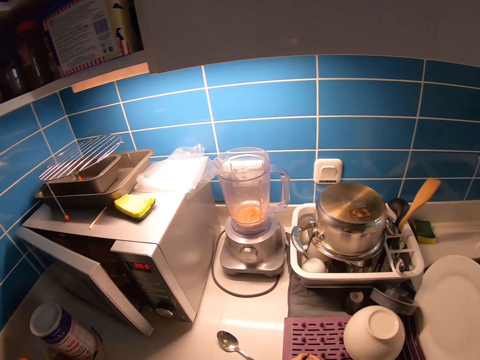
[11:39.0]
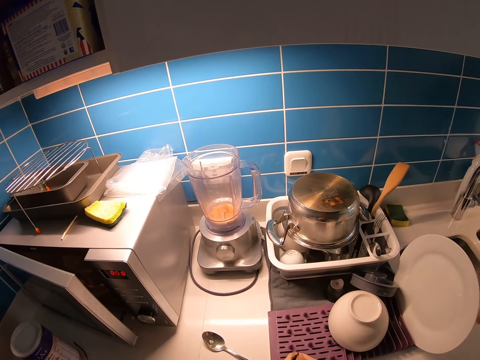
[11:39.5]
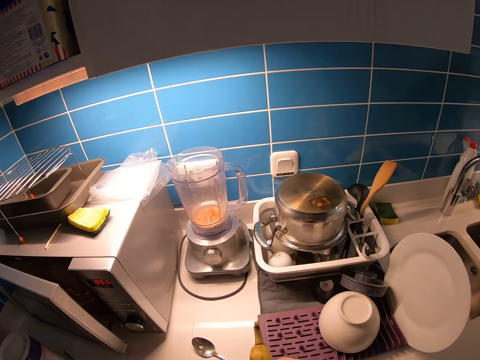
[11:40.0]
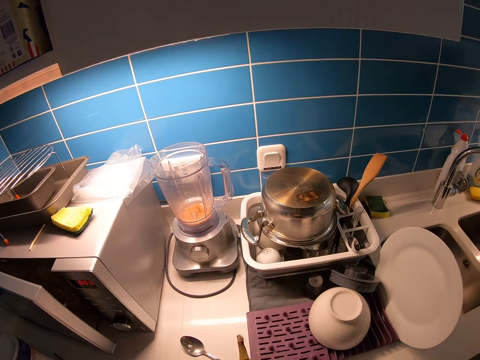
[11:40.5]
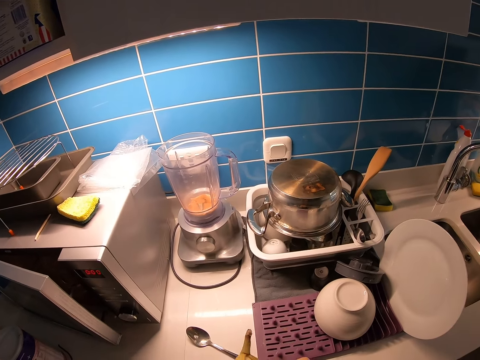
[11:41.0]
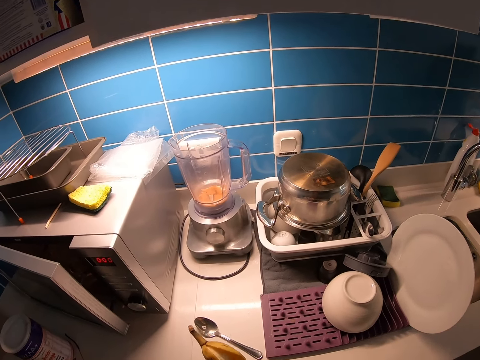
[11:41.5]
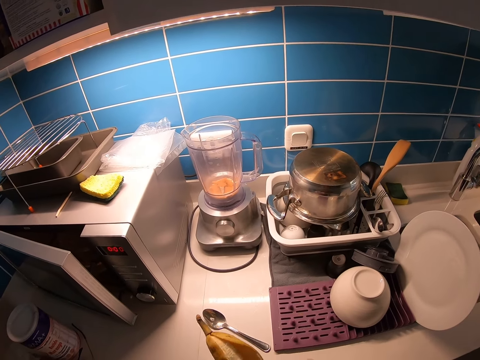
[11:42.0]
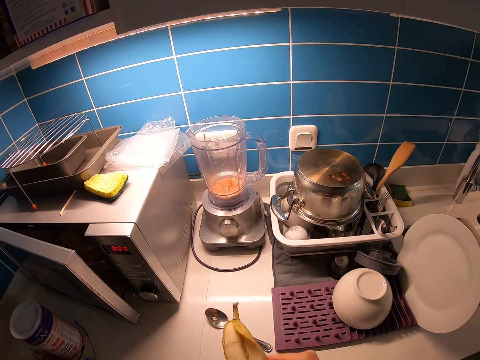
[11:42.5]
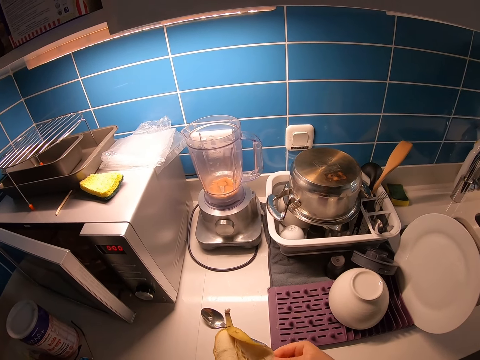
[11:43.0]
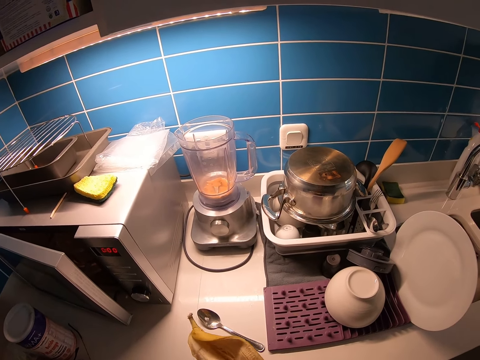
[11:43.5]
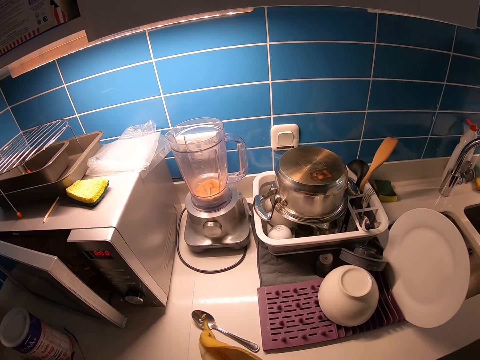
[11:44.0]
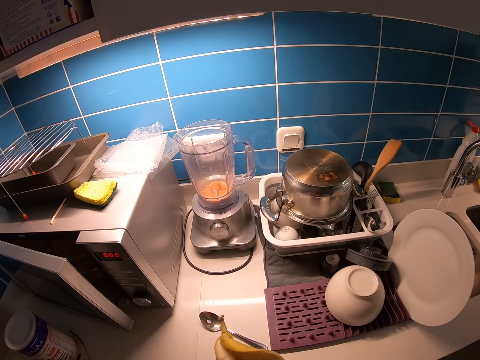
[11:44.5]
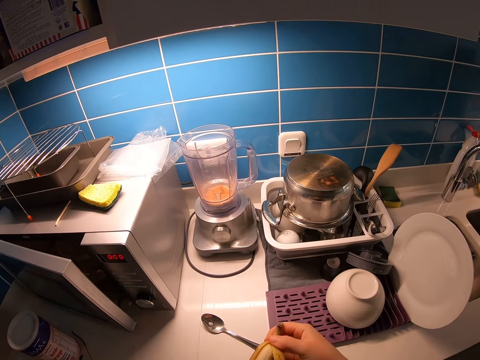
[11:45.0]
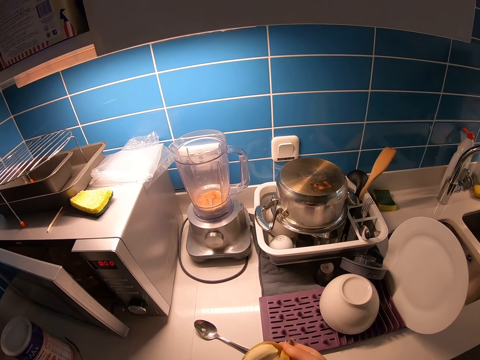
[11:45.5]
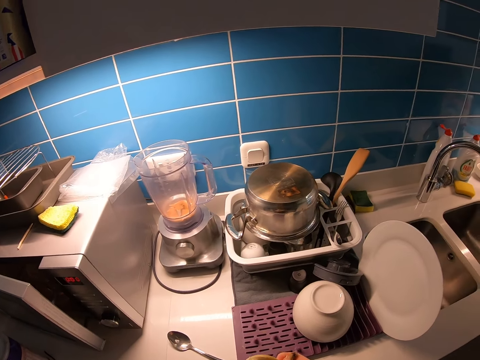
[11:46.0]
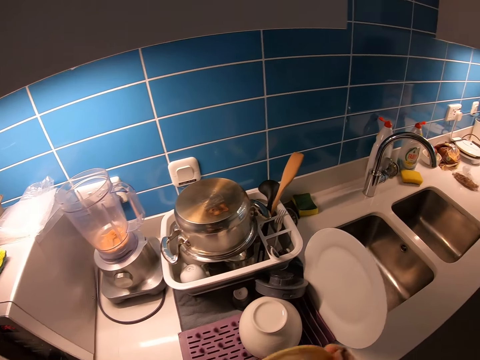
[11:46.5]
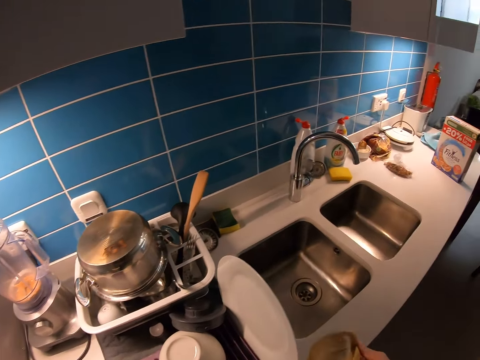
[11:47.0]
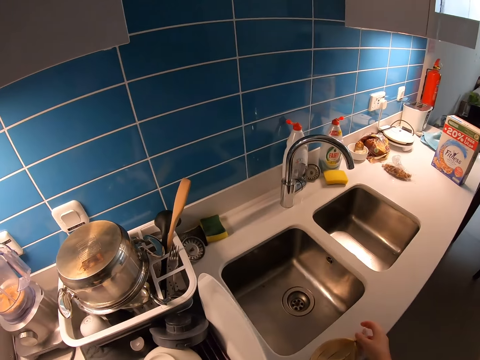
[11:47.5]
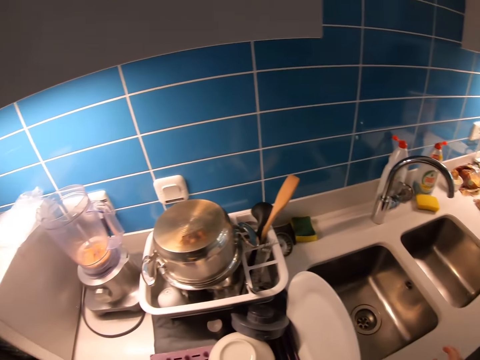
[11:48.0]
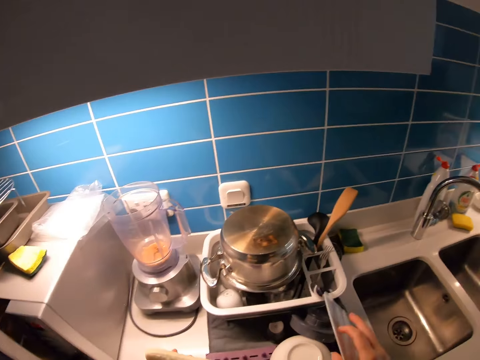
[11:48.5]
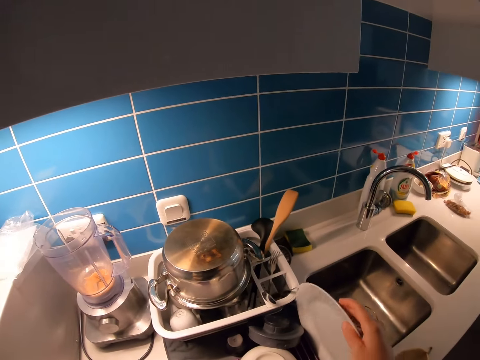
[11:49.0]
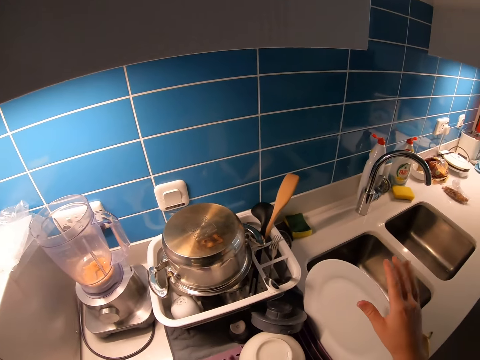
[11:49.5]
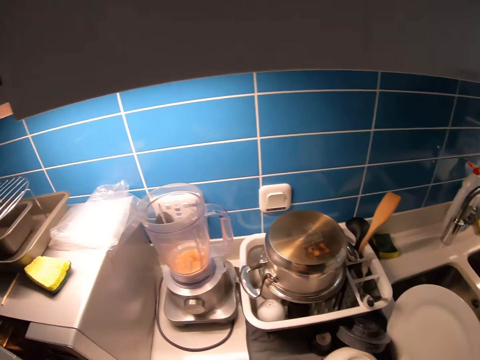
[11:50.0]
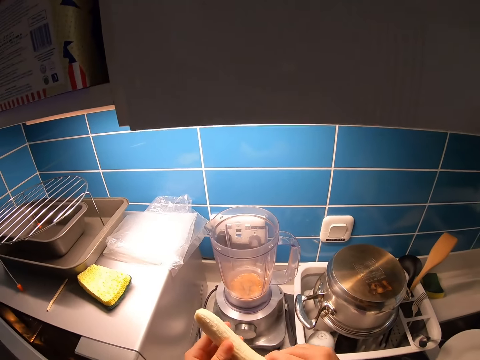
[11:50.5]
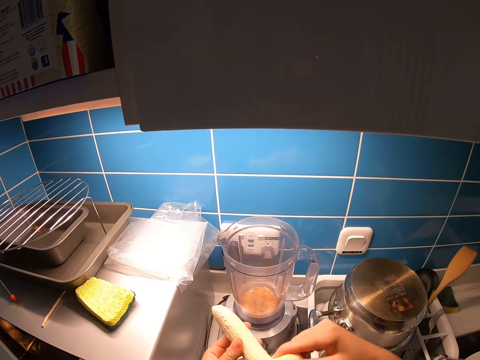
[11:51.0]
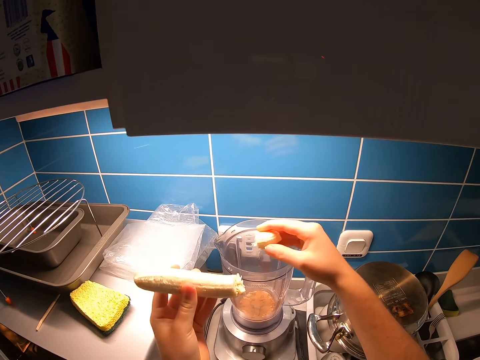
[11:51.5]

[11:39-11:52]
The camera wearer peels a banana. He drops the peel, and walks around the kitchen. He holds a plate, pulls his hand off the plate, and cuts the banana with his hand.

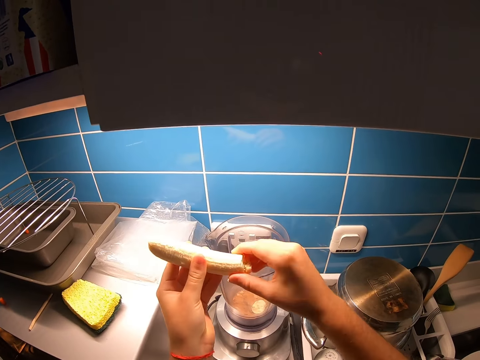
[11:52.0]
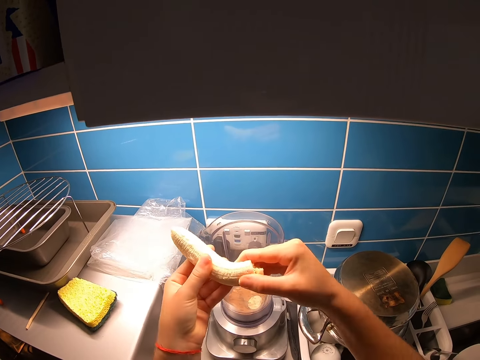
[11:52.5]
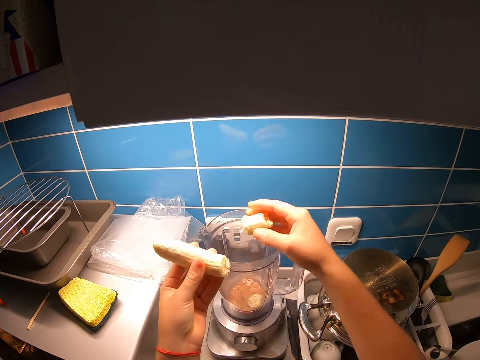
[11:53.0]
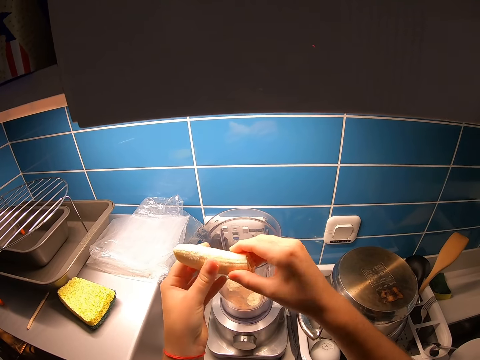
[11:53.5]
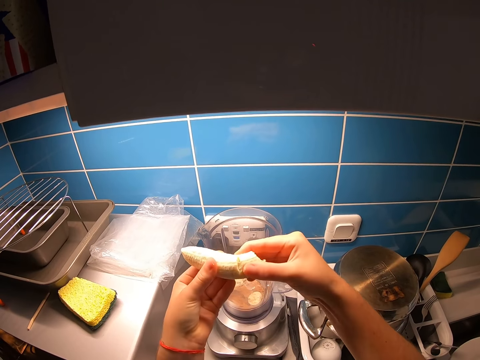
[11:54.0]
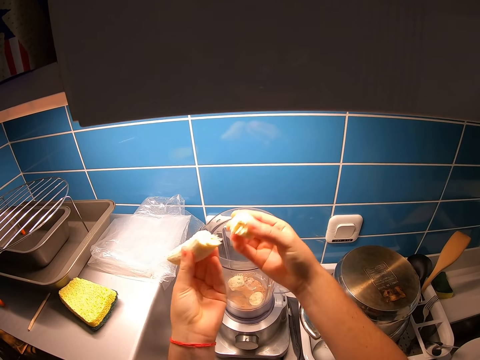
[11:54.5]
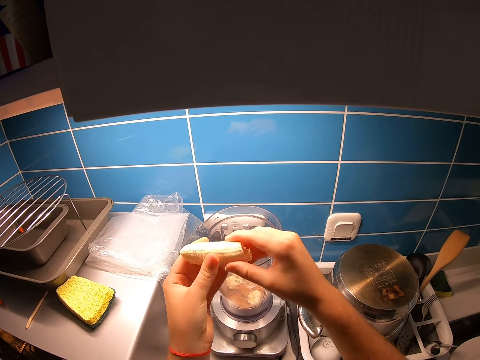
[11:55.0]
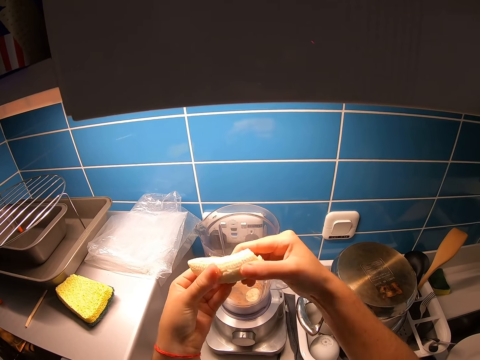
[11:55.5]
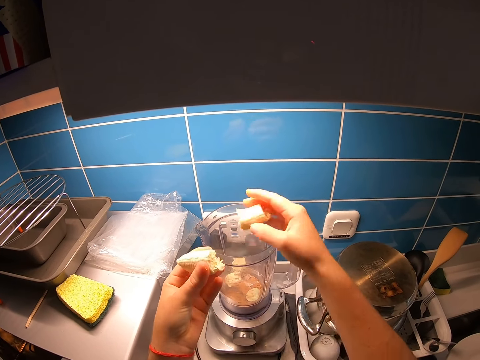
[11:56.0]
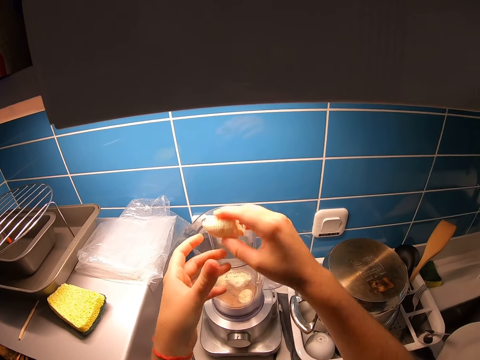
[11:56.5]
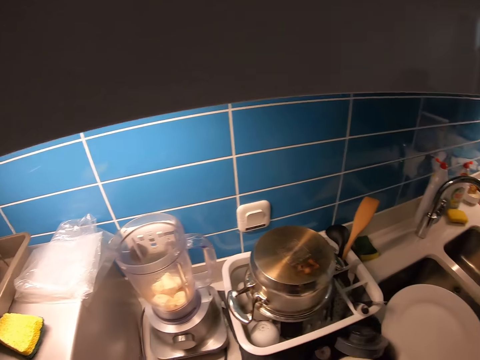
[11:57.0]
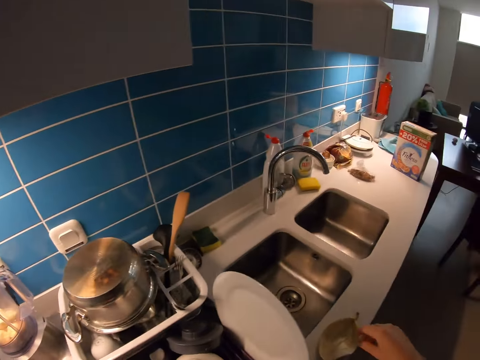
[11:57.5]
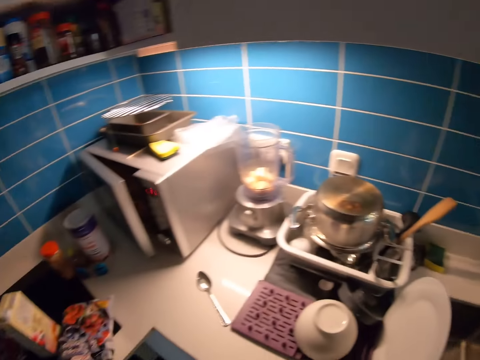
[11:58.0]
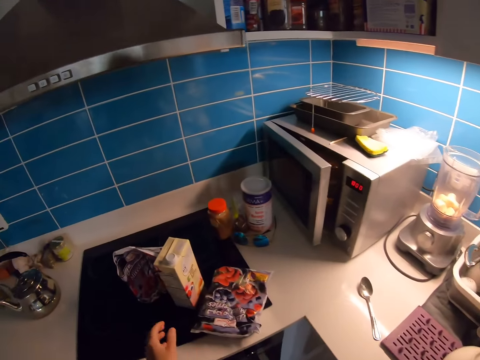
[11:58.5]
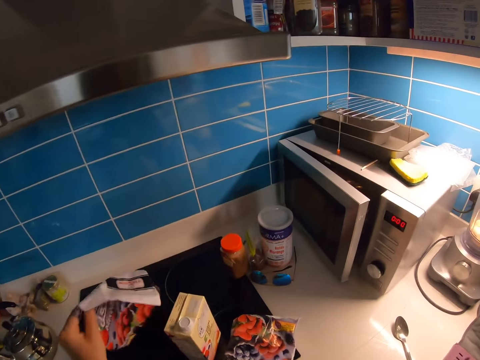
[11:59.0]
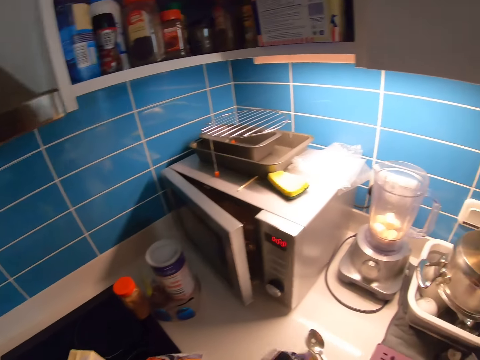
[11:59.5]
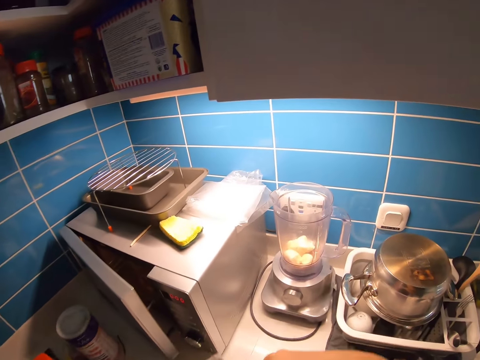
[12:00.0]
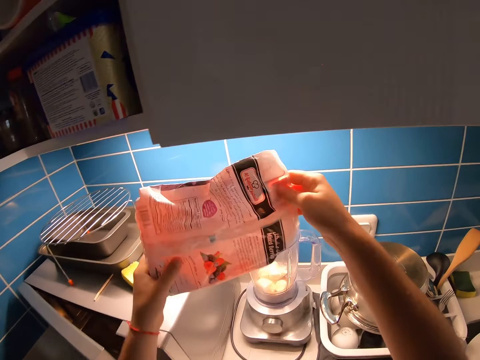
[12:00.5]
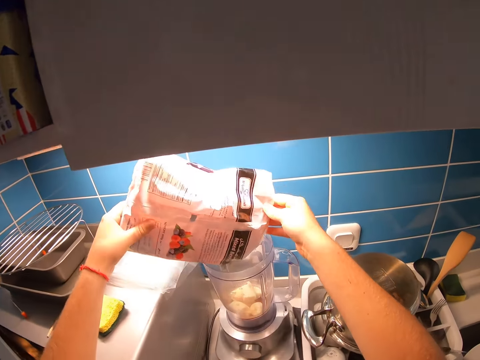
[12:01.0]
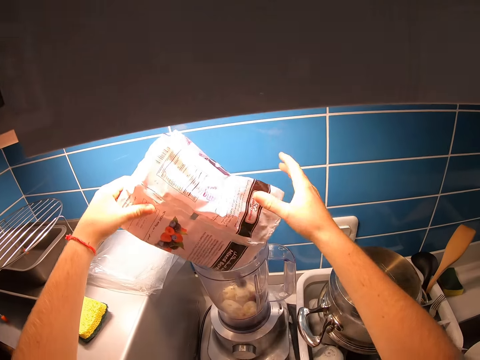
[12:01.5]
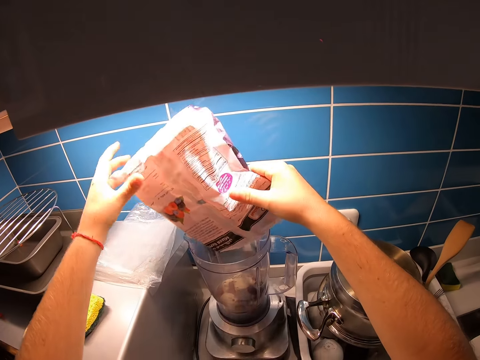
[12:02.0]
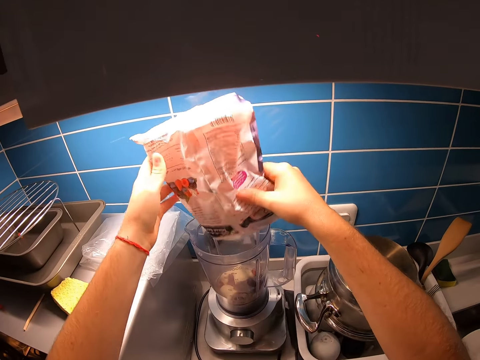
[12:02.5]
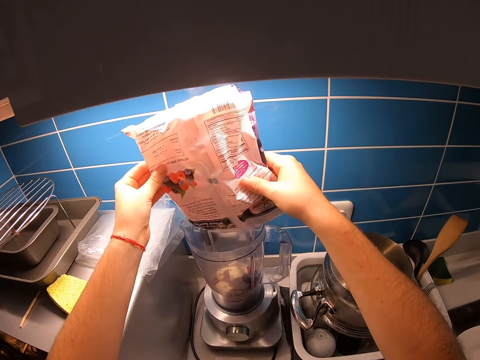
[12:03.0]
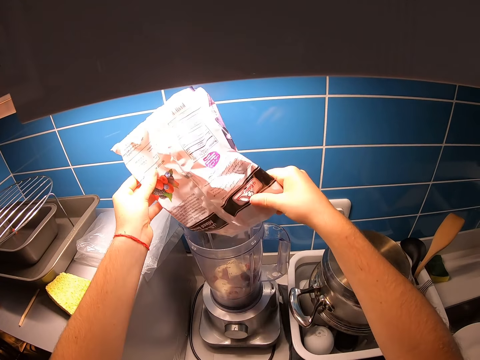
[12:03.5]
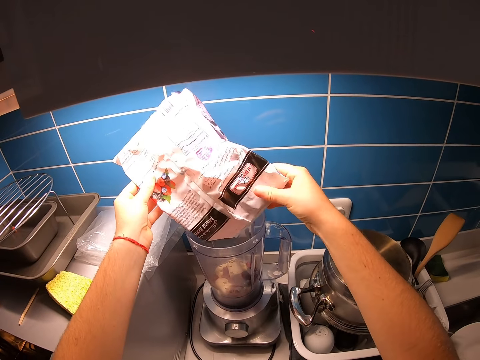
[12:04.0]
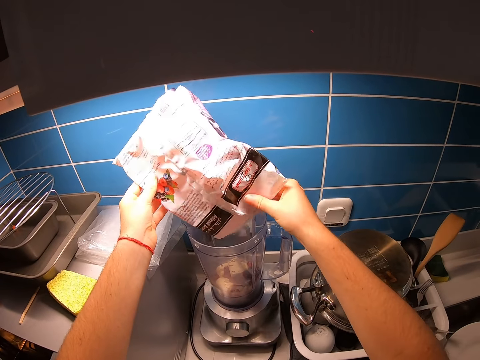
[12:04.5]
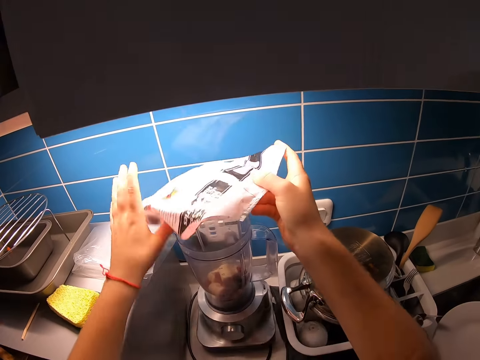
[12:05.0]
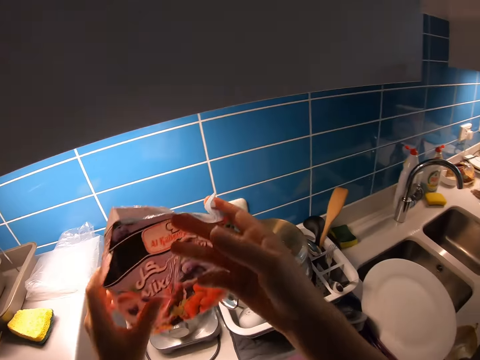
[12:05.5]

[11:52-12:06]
The camera wearer puts the banana in the blender. He cuts the banana with his hand. He puts the banana in the blender. He cuts the banana with his hand. He puts the banana in the blender. He cuts the banana with his hand. He puts the banana in the blender. He cuts the banana with his hand. He puts the banana in the blender. He walks around the kitchen. He looks around the kitchen. He holds the banana skin, walks around the kitchen, and picks up berries. He holds the strawberry packet. He walks around the kitchen. He pours the berries in the blender.
